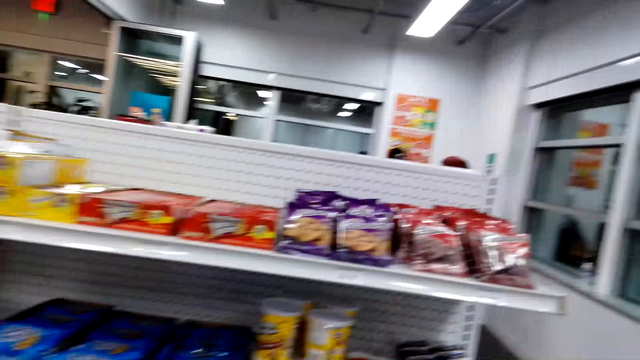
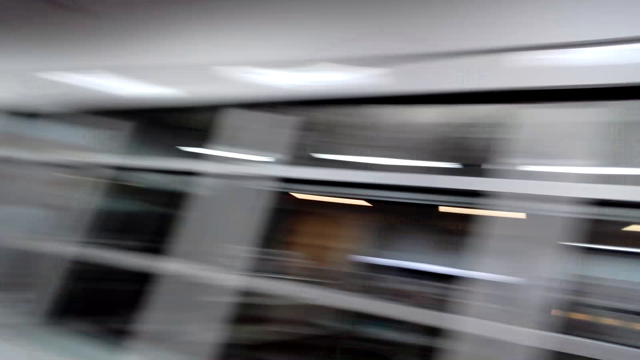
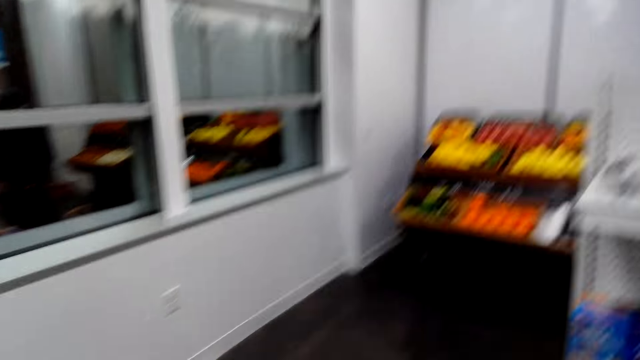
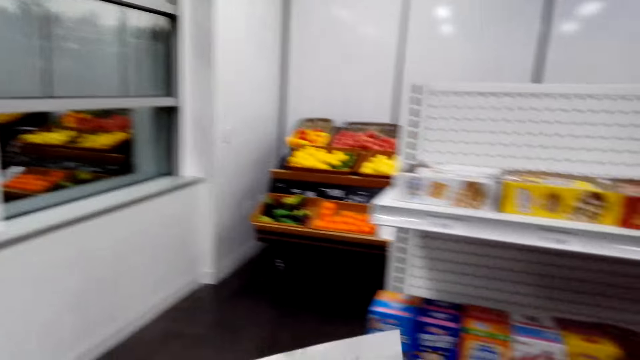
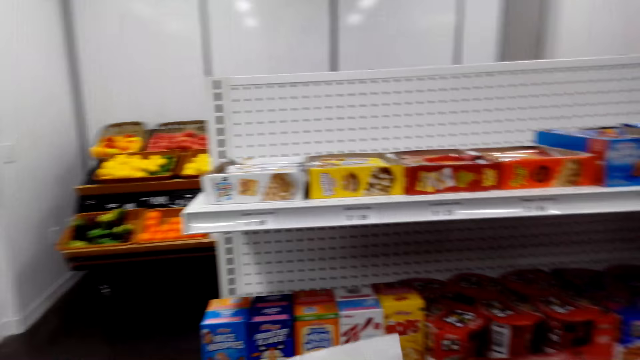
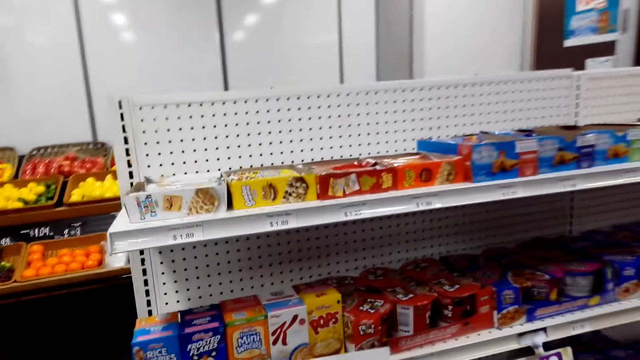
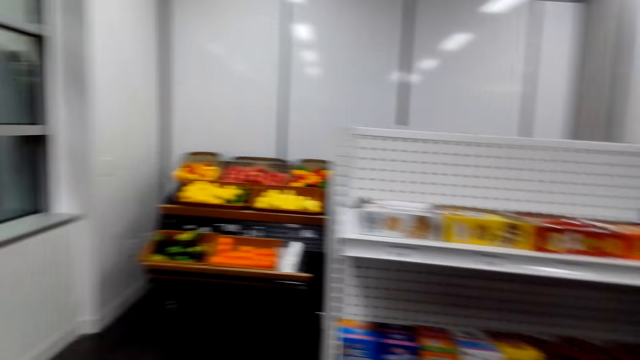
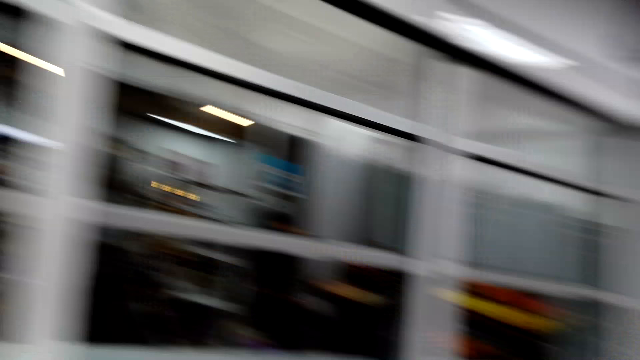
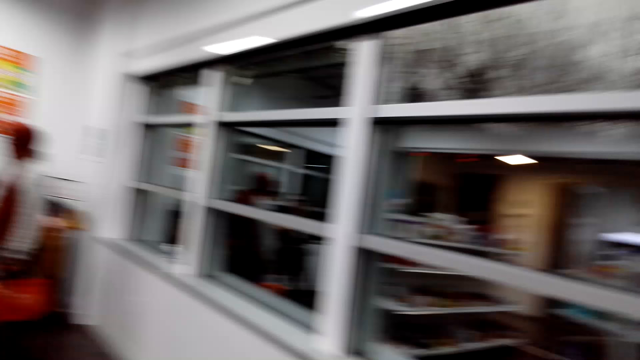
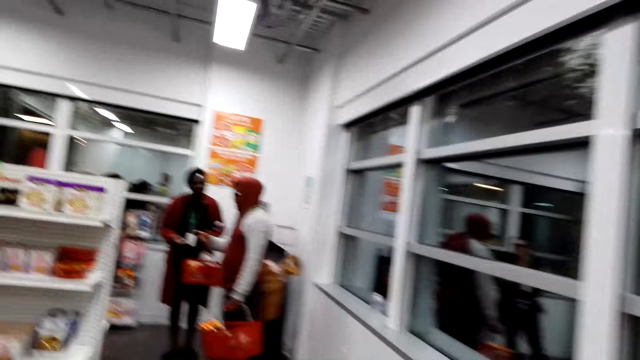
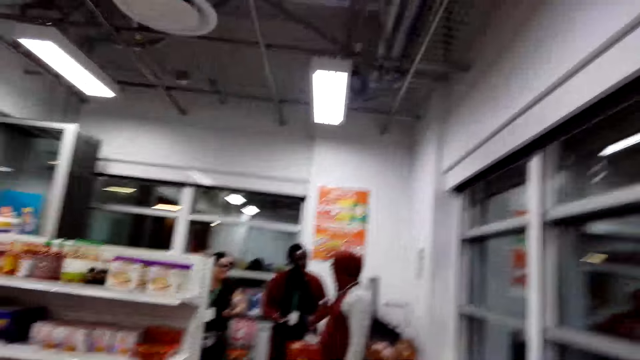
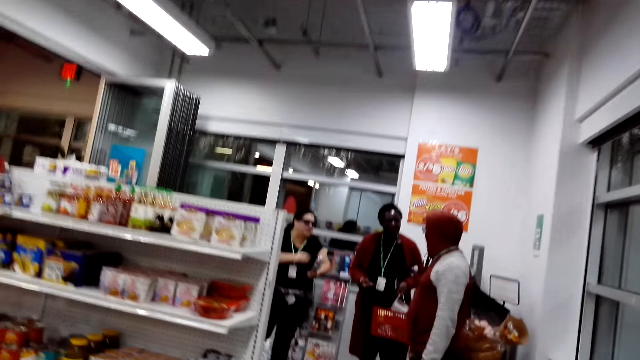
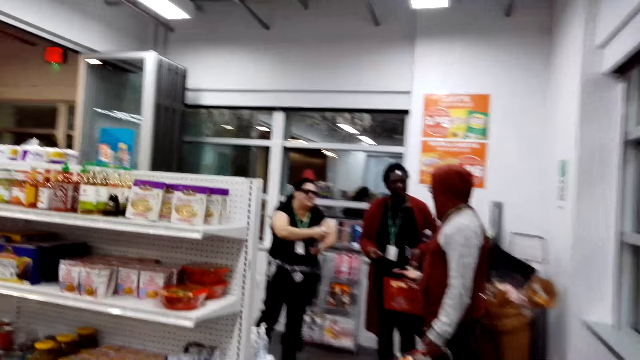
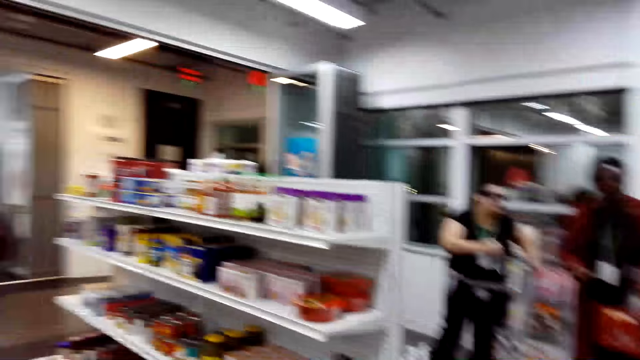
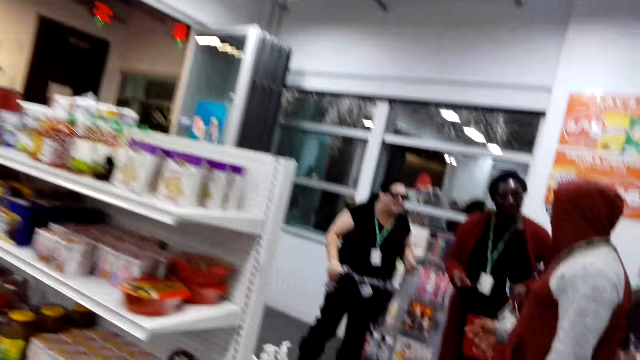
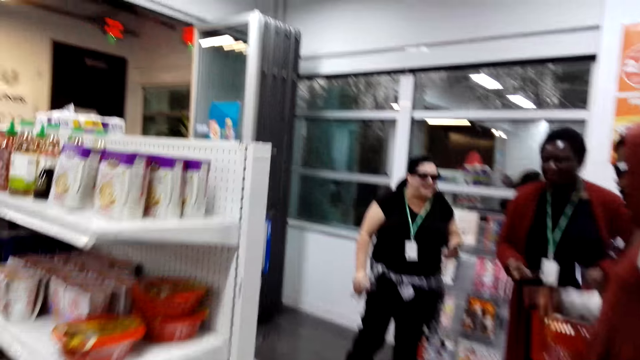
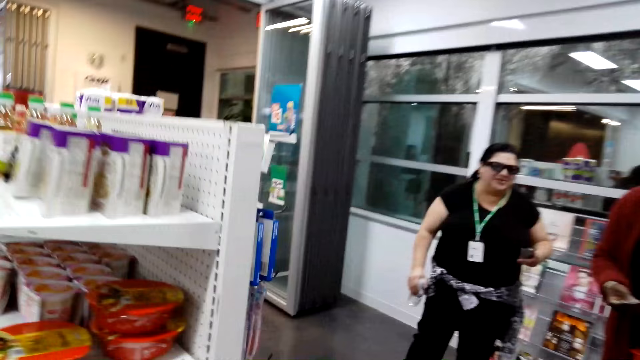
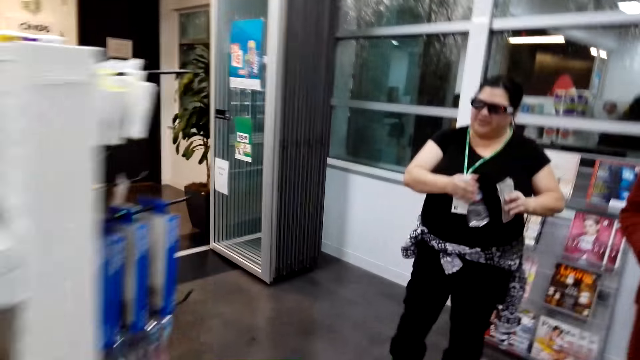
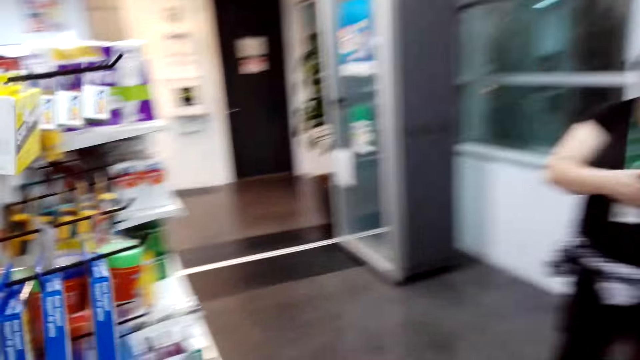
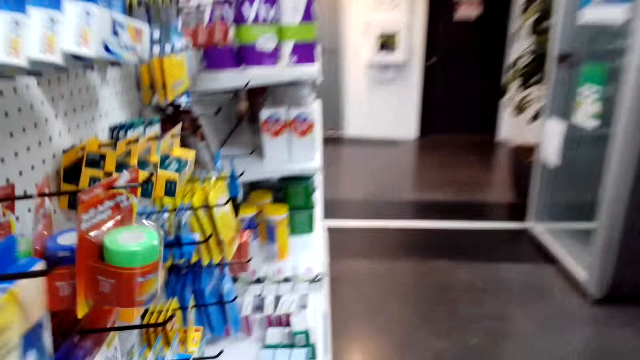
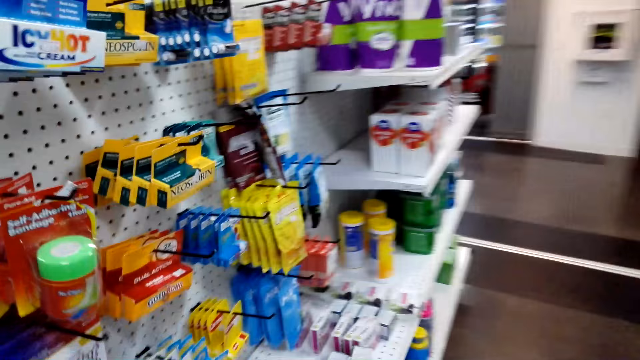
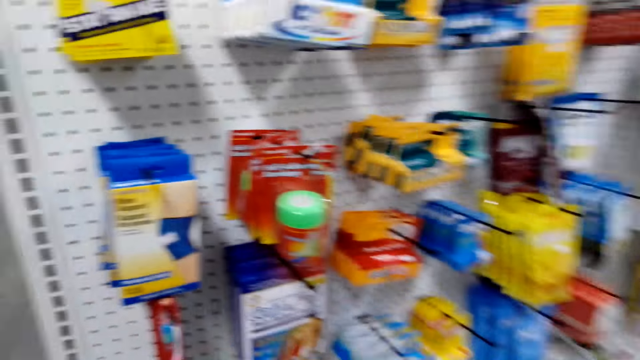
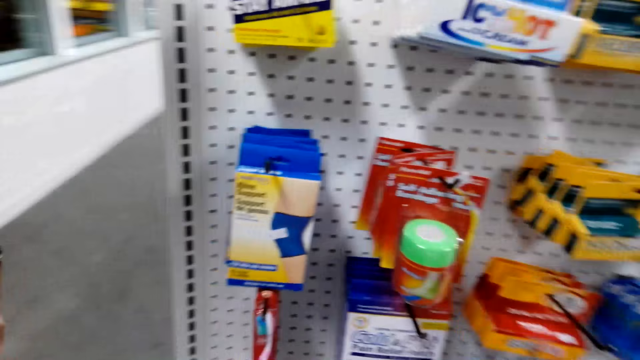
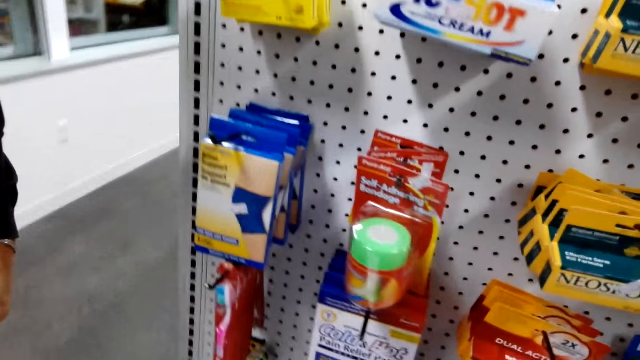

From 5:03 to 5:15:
The camera wearer looks around the shop. They converse with a man. They walk towards a shelf. They look around the shop. They walk around the shop. The man speaks. The camera wearer checks the items.

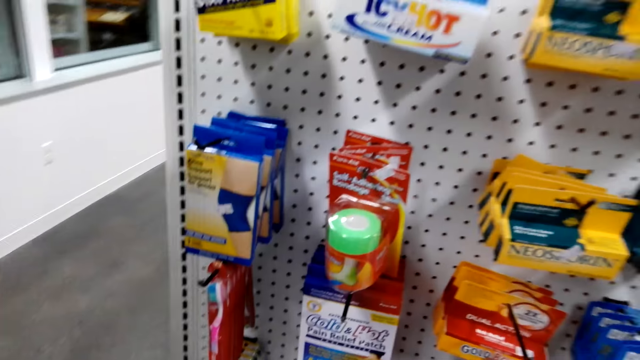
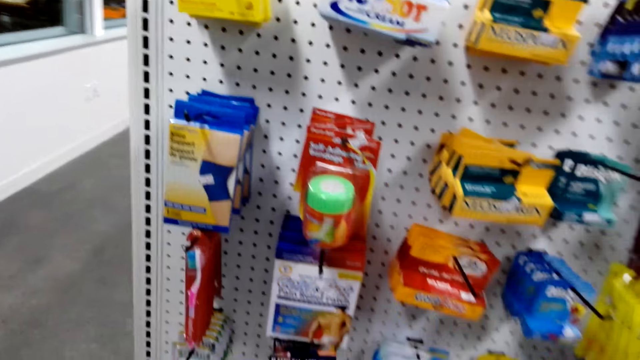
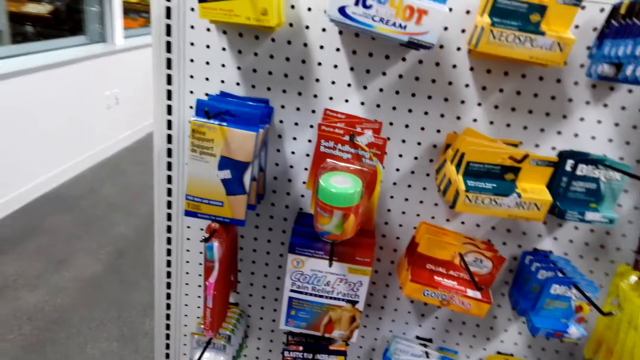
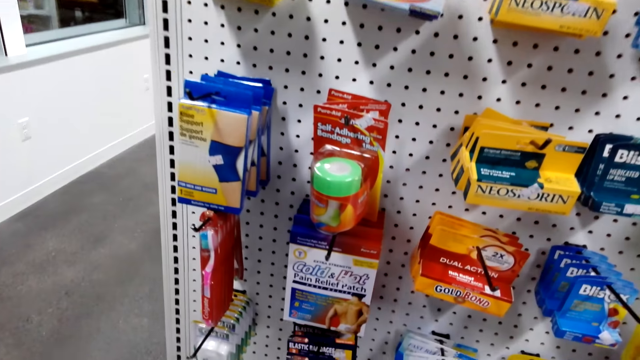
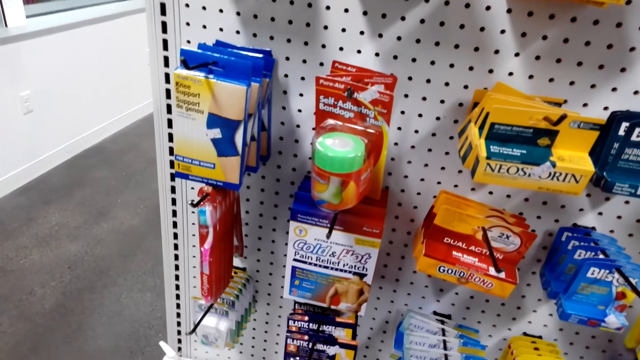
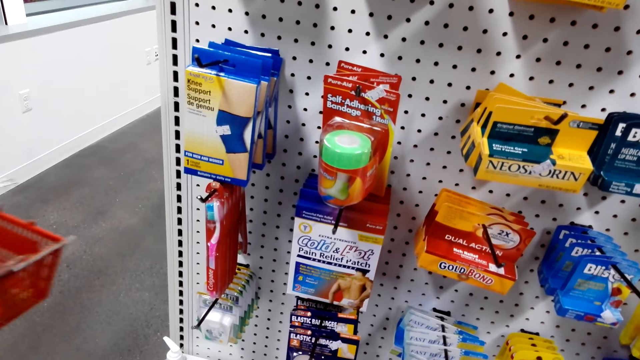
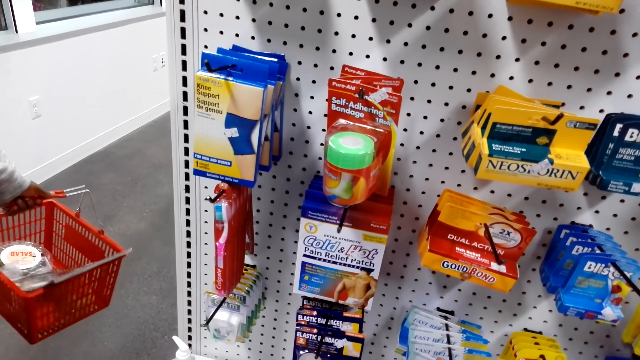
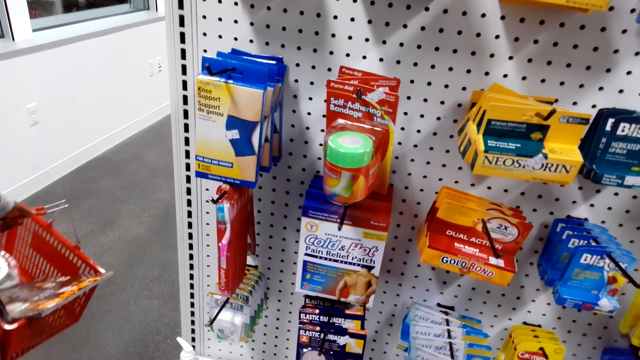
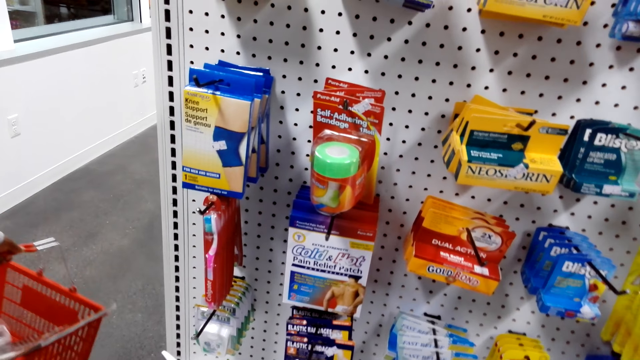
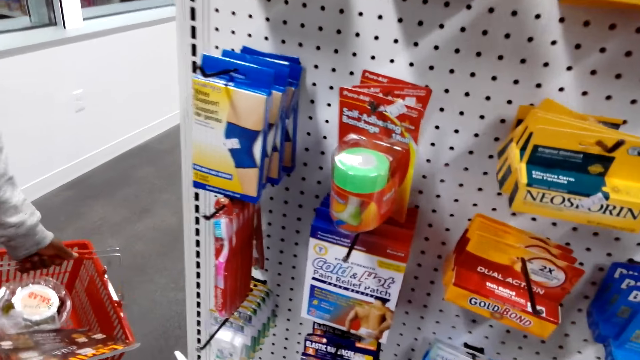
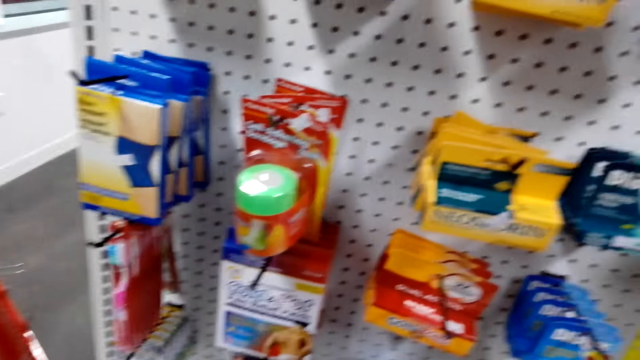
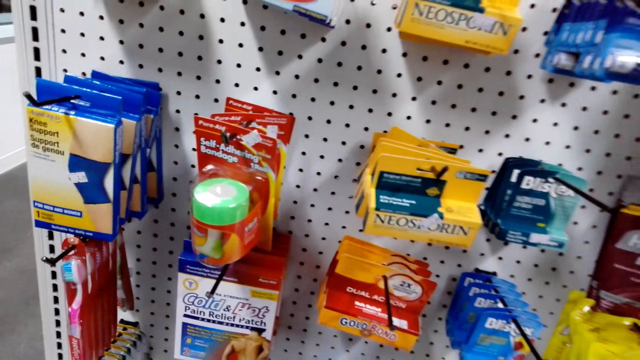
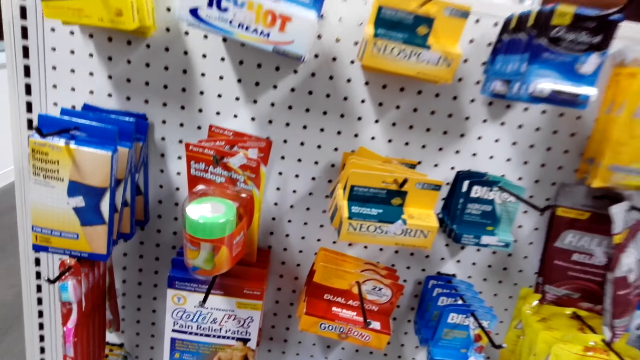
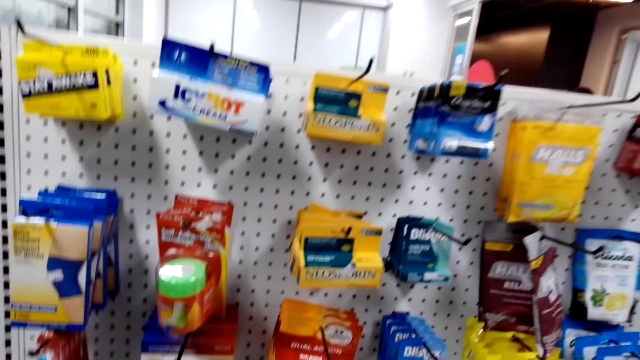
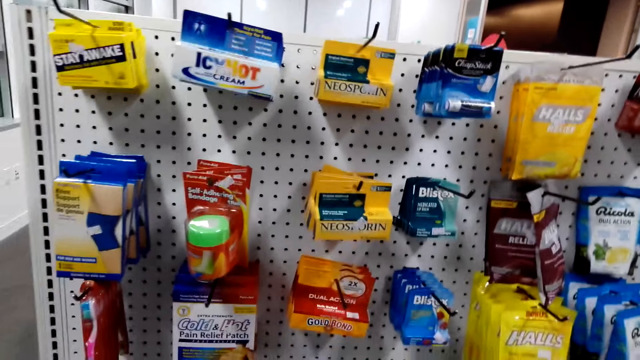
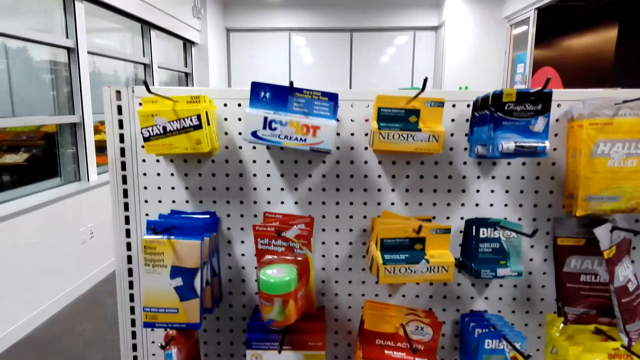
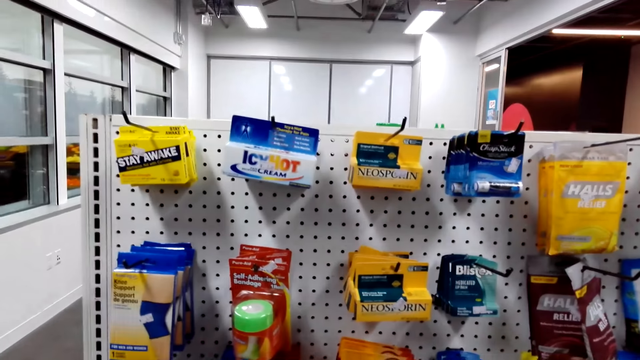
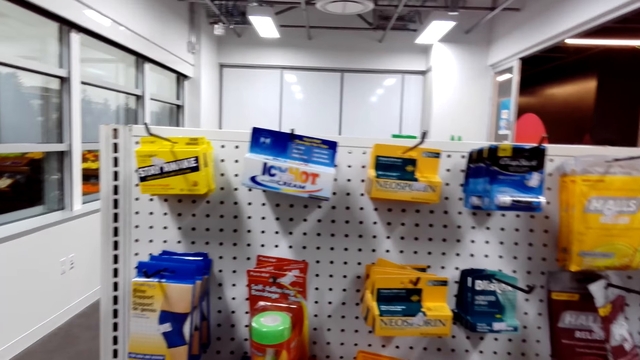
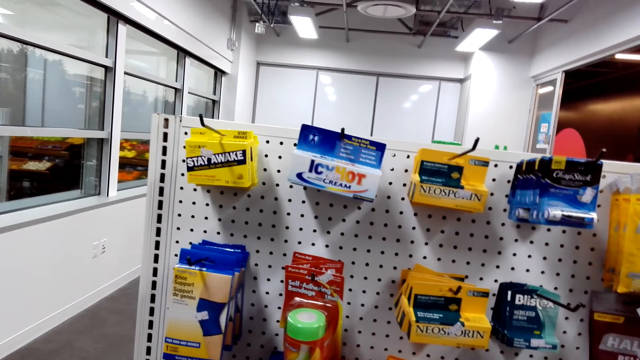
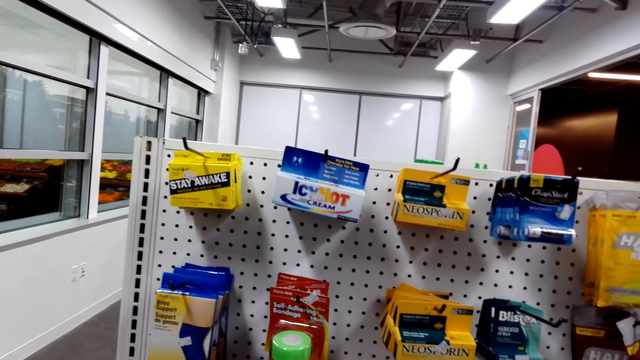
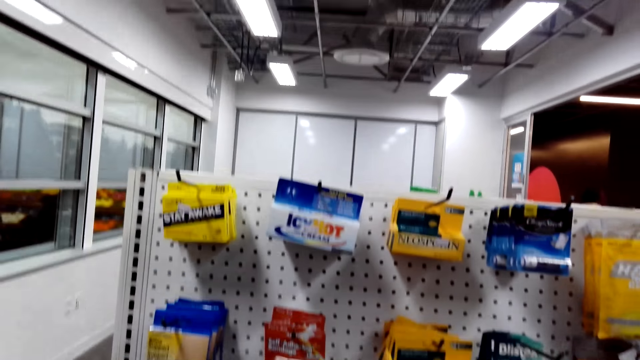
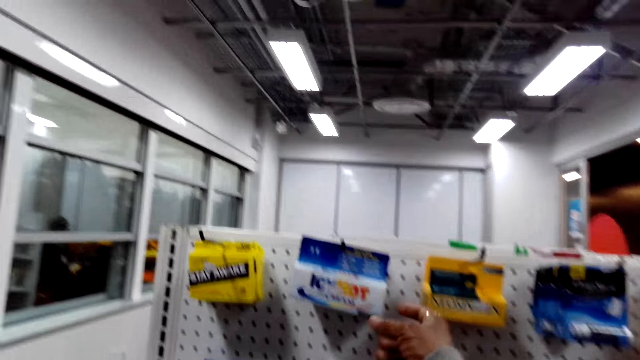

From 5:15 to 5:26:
A man checks the items. The camera wearer converses with the man. They check the items.
